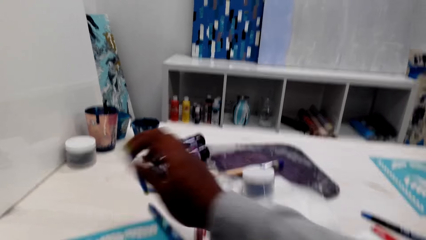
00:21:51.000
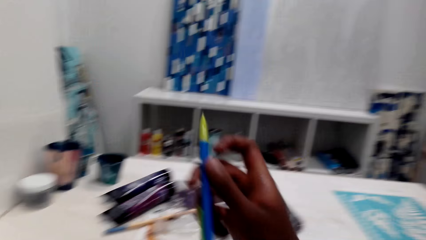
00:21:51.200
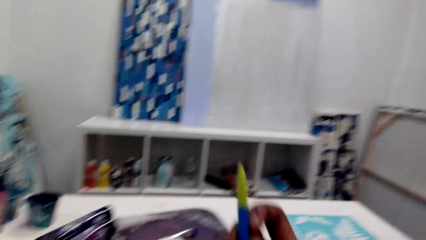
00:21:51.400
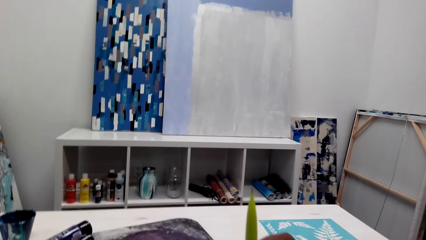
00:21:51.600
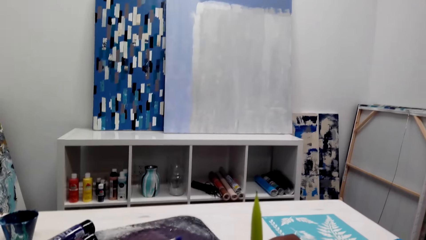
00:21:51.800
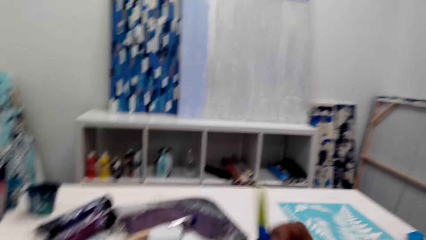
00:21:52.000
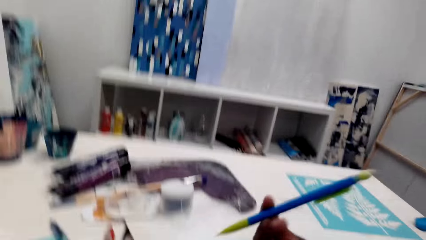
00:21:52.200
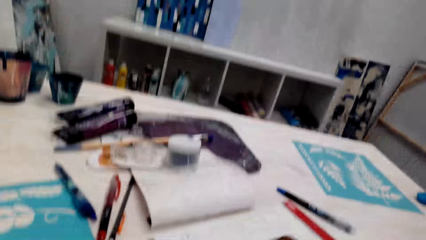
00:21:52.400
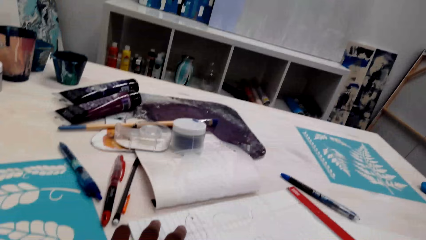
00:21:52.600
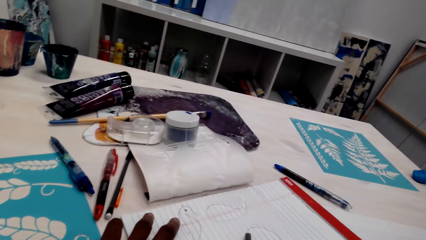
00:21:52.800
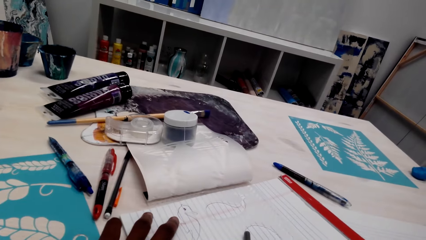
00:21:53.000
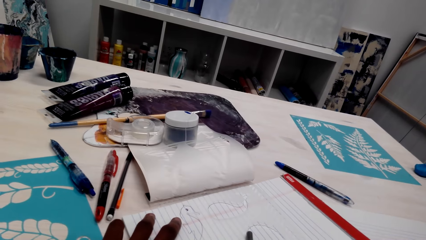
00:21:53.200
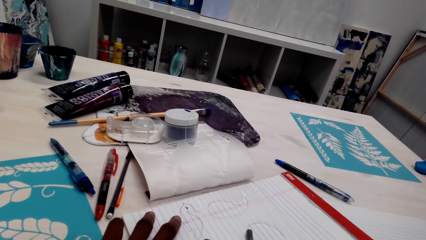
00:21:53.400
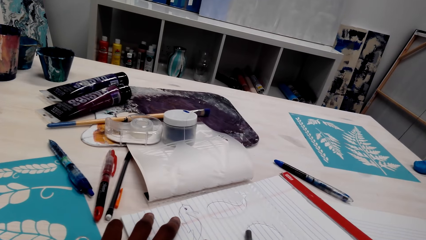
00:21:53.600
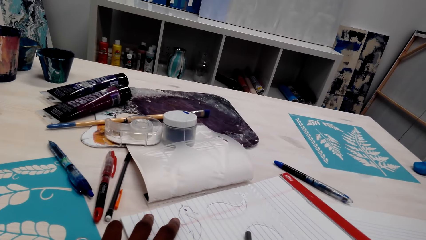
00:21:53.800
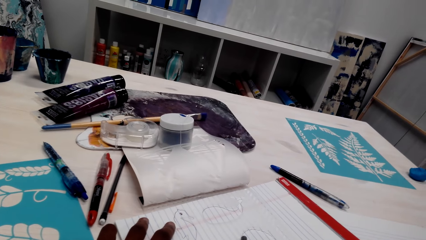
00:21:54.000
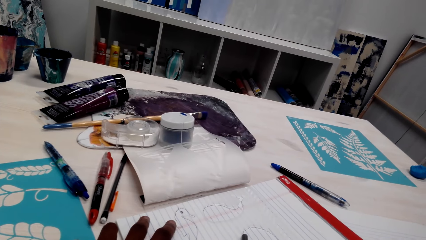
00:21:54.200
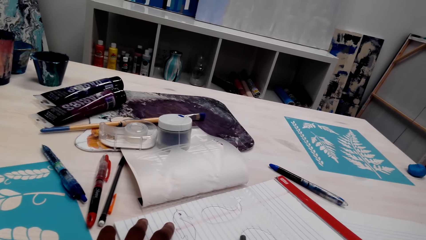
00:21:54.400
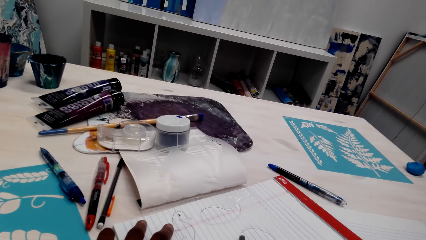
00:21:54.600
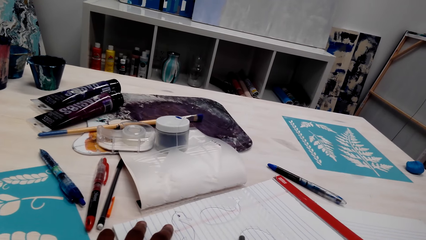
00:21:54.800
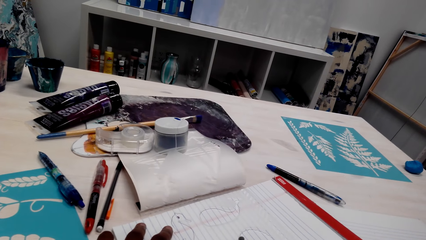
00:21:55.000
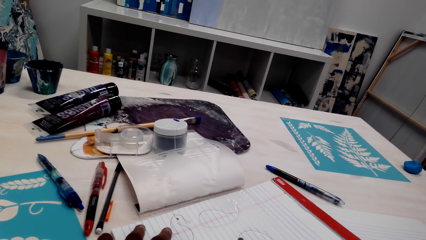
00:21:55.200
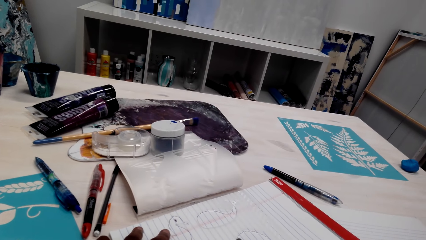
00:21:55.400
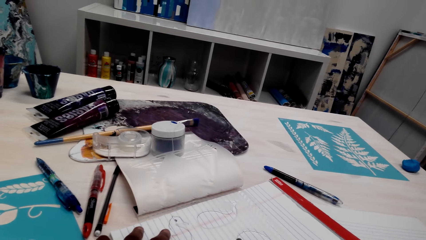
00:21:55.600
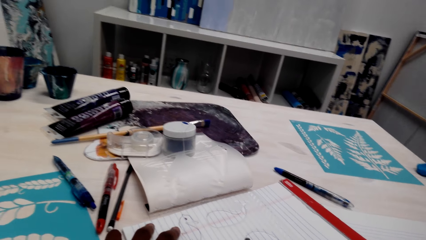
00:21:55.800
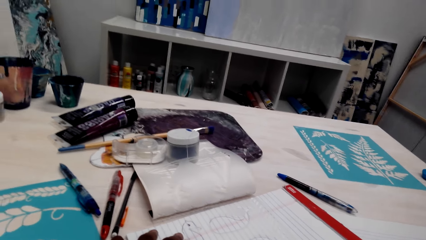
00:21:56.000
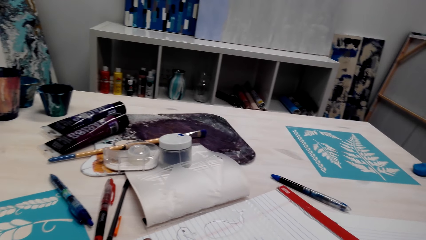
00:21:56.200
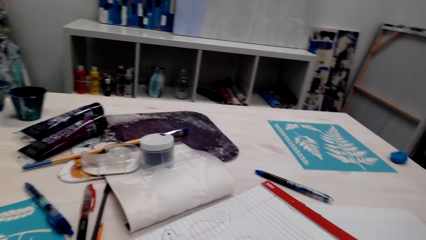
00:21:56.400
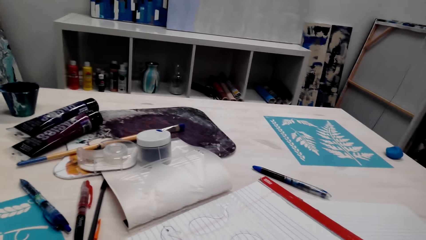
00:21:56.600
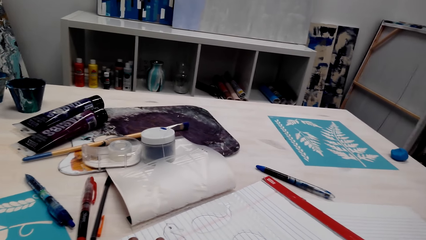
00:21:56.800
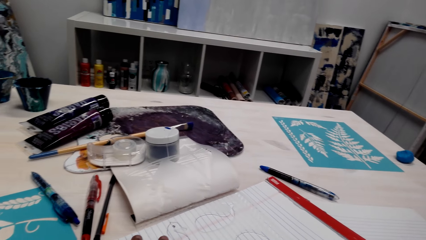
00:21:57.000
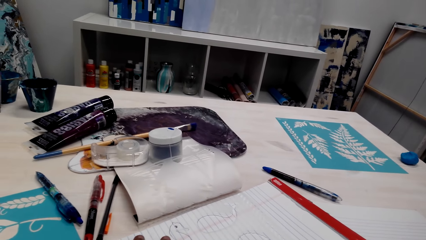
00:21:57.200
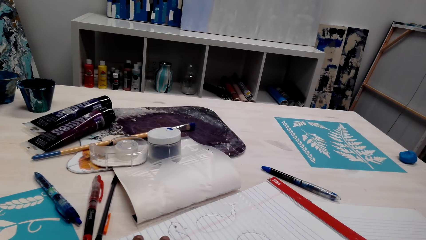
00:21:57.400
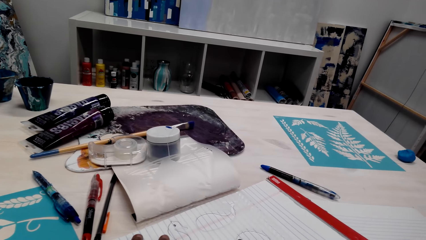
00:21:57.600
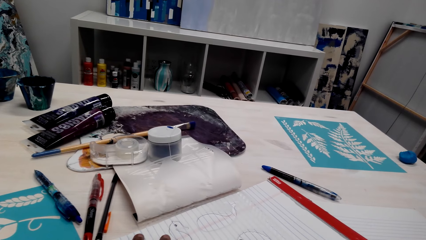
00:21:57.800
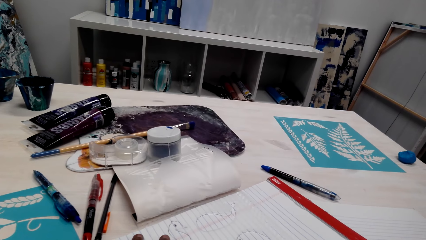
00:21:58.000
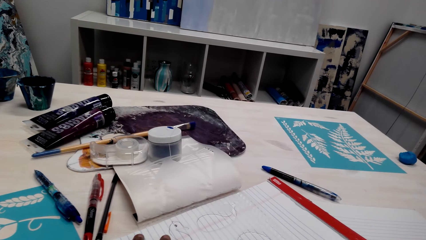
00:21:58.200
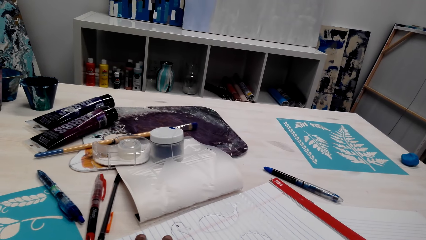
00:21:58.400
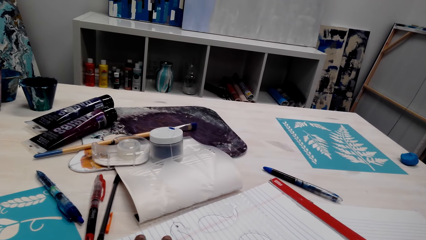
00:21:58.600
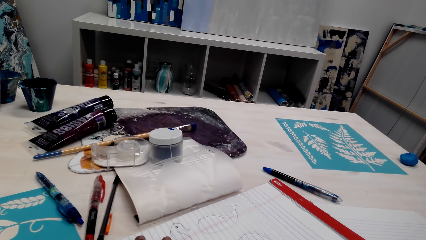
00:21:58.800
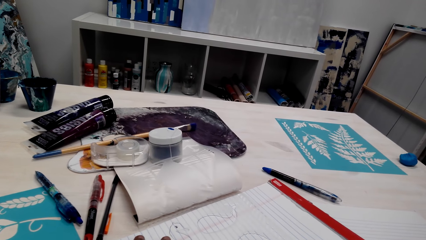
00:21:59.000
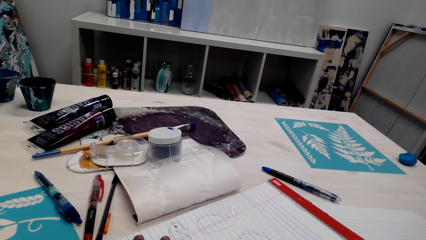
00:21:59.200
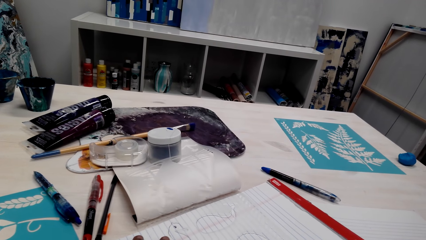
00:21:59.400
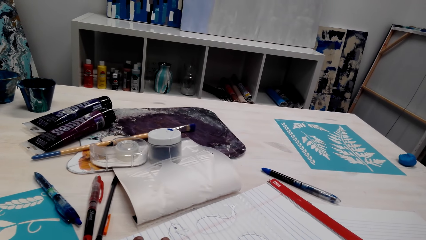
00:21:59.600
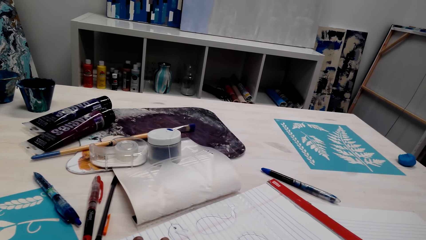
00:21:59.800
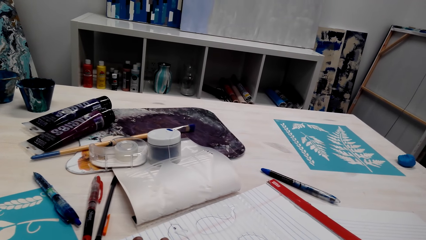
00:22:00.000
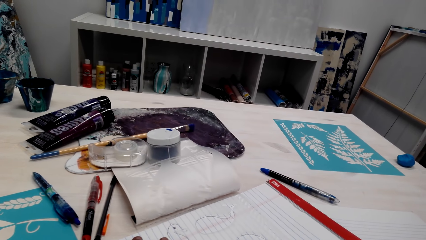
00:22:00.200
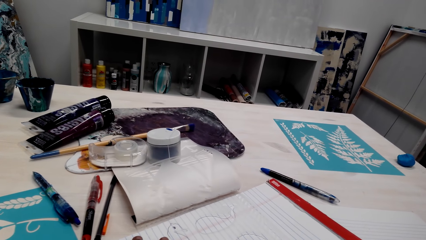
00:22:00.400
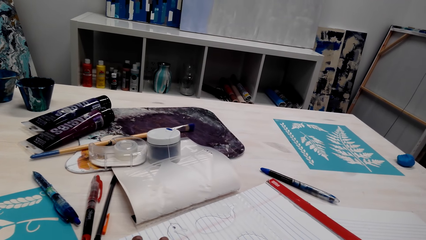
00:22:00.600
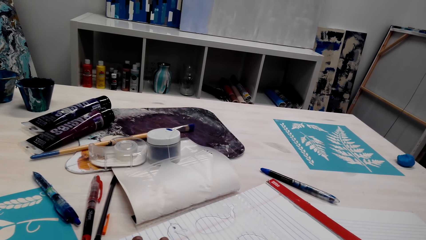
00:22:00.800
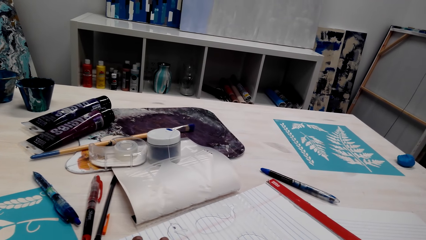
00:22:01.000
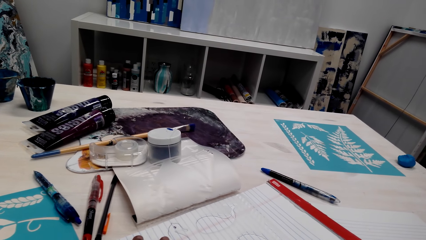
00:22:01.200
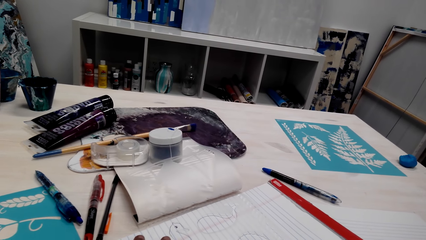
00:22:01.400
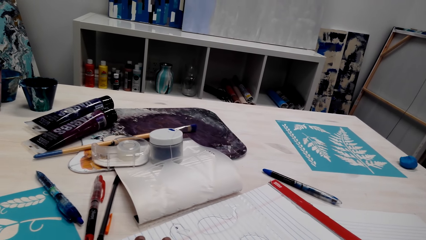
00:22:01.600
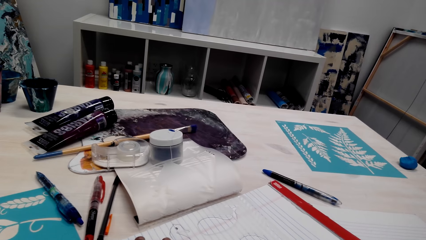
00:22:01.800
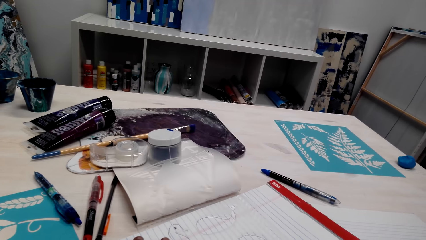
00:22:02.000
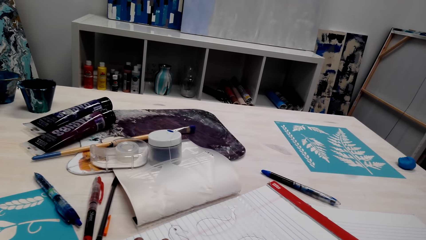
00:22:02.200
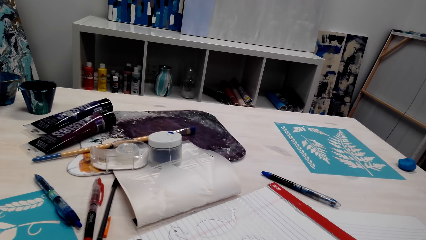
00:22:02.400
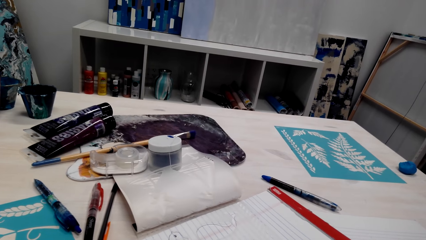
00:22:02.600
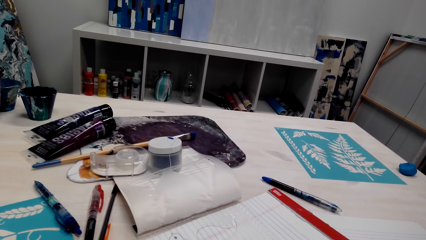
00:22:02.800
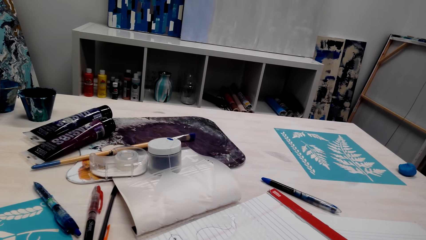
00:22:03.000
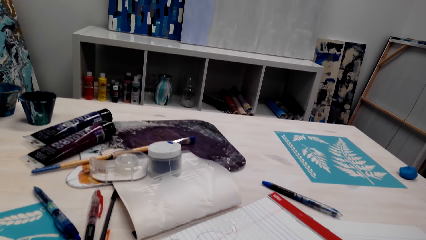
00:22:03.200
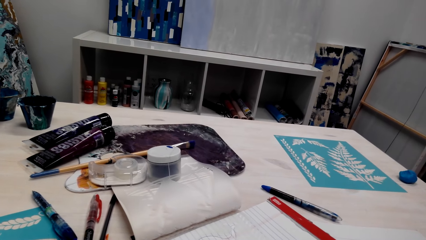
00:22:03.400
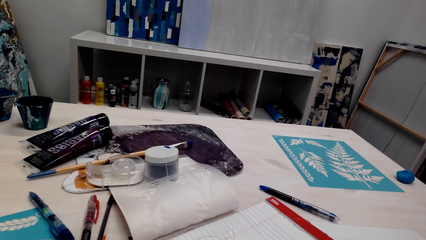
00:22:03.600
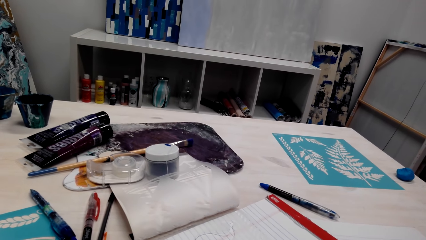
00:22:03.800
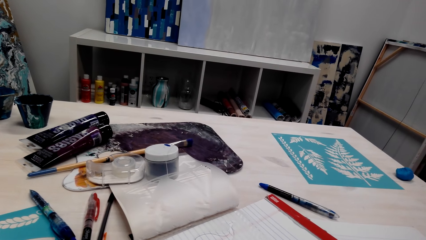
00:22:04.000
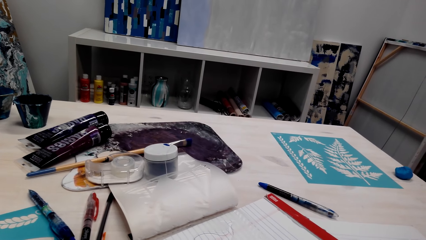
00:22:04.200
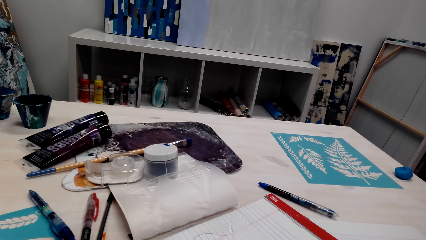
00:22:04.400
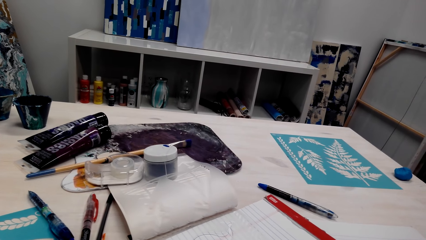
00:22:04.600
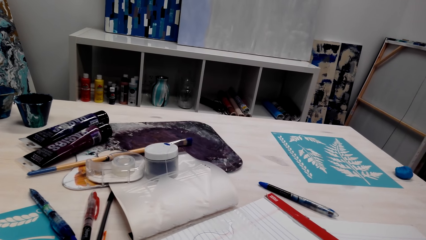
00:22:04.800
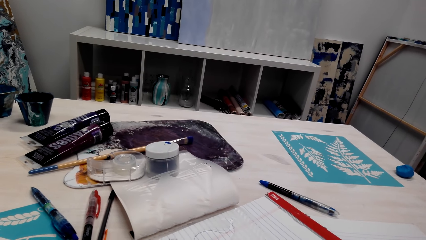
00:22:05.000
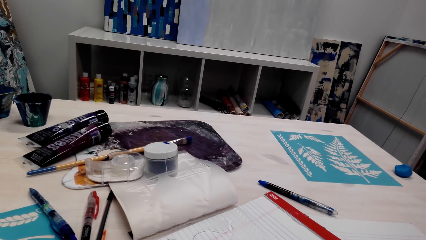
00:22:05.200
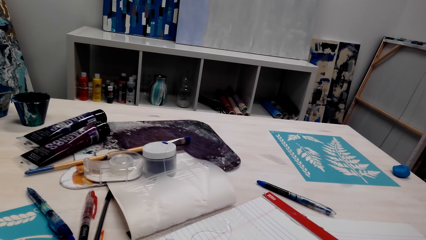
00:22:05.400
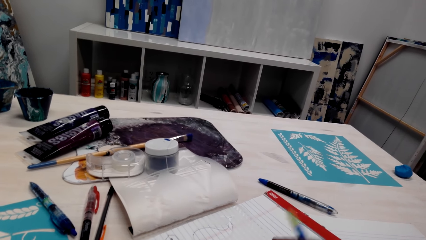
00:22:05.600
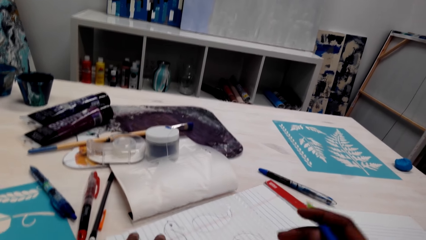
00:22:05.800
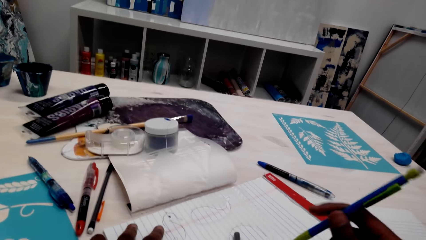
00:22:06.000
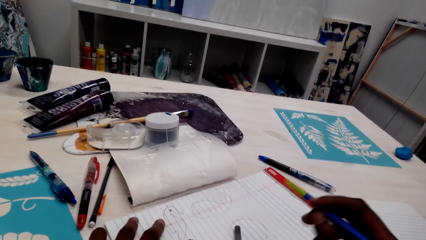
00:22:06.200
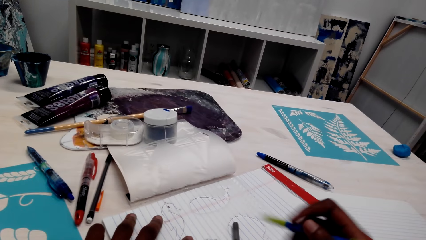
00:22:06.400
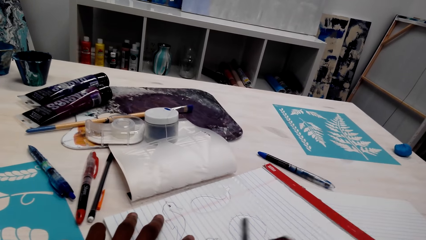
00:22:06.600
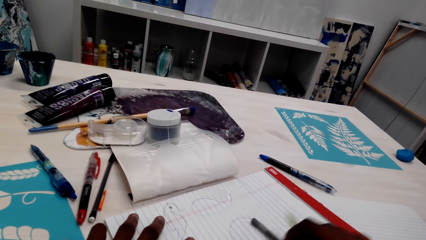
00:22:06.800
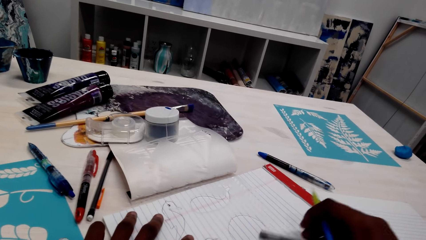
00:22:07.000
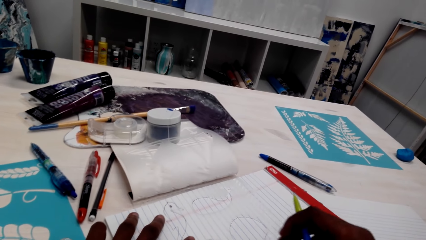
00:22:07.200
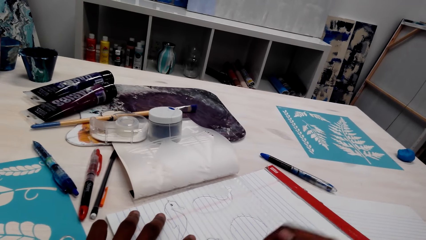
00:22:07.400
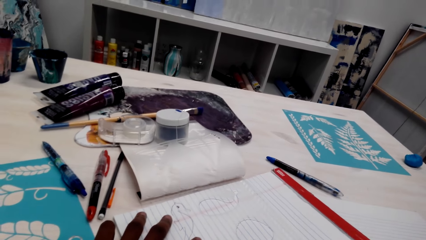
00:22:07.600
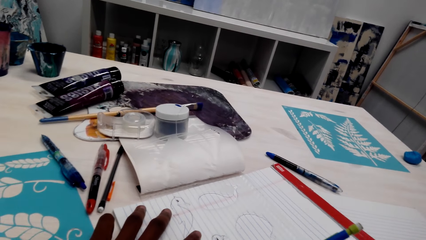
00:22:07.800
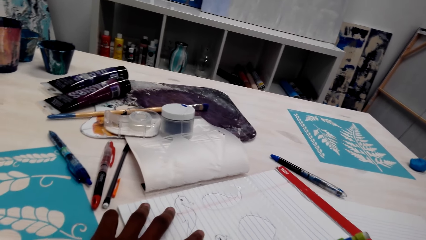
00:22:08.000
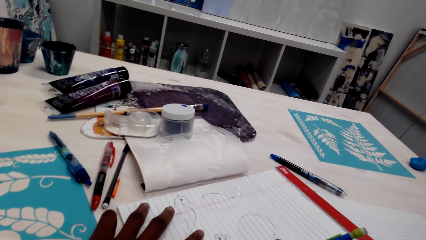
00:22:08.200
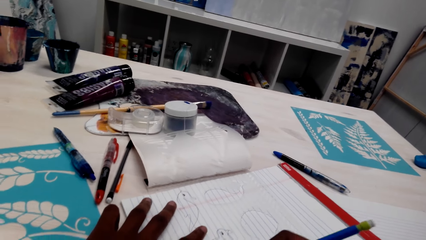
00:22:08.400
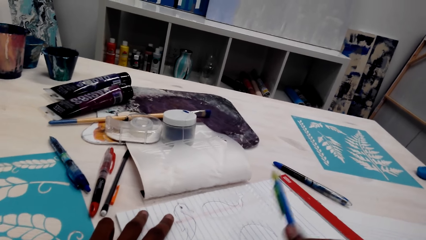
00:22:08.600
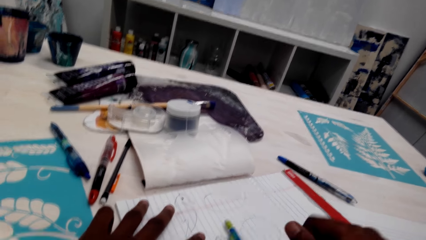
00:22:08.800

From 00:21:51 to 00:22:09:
The camera wearer drops a pen on the table with the right hand. They pick up the pen with the right hand from the table. They place the left hand on the trace paper. They move the pen on the book with the right hand. They shade the book with the pen on the right hand. They look ahead. They move around the pen with the right hand. They hold the pen on the right hand.
